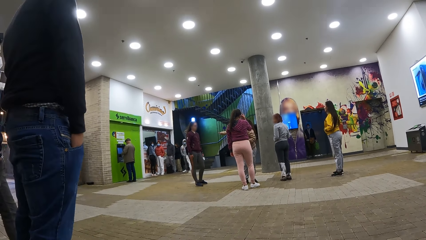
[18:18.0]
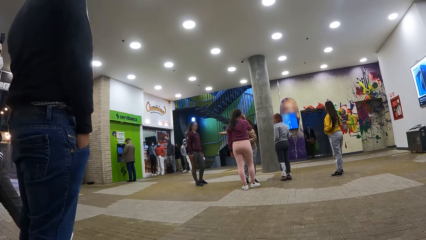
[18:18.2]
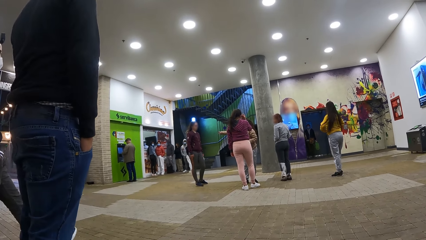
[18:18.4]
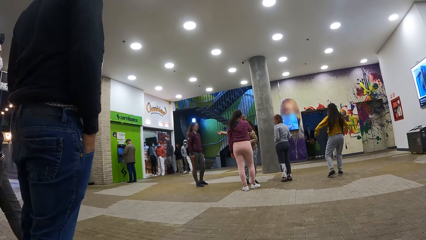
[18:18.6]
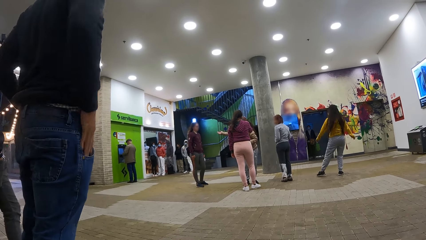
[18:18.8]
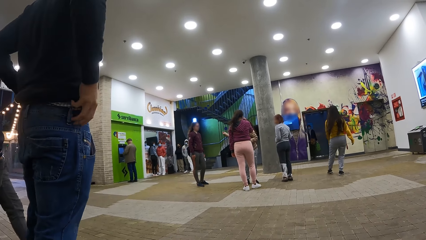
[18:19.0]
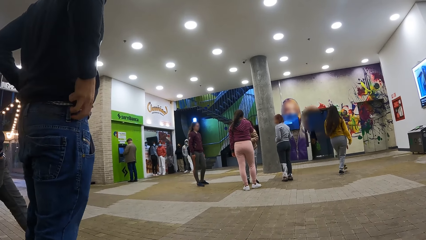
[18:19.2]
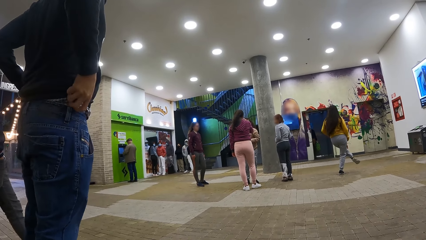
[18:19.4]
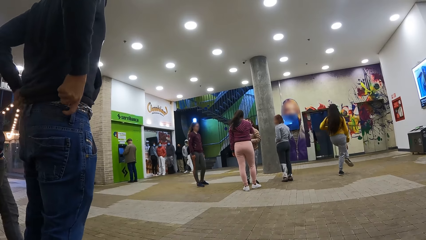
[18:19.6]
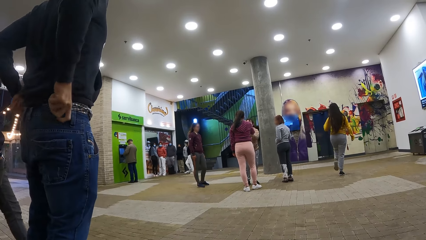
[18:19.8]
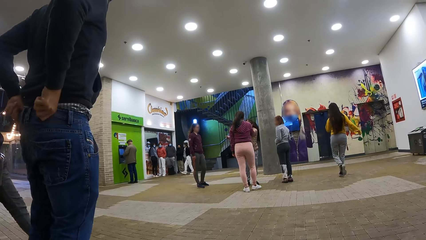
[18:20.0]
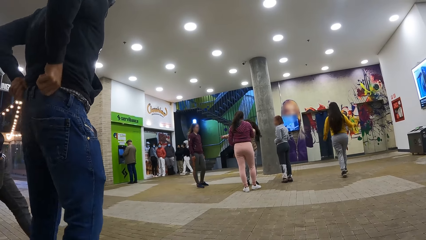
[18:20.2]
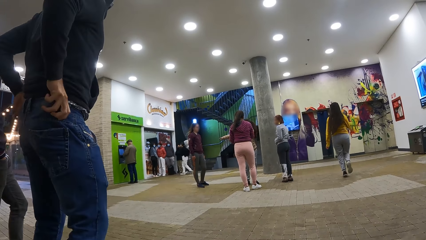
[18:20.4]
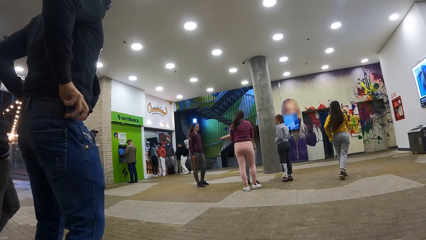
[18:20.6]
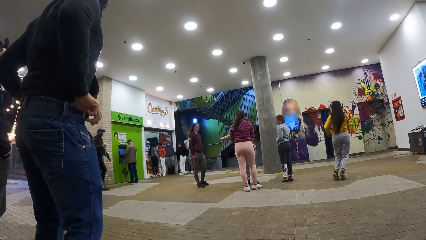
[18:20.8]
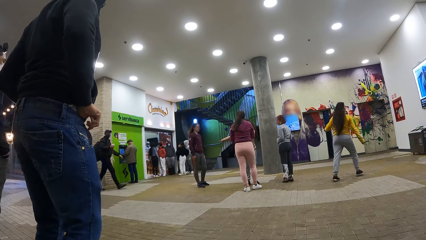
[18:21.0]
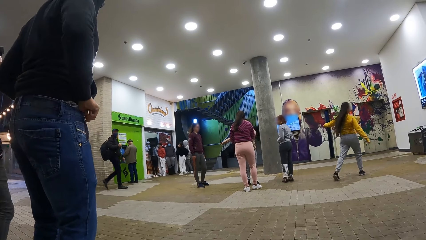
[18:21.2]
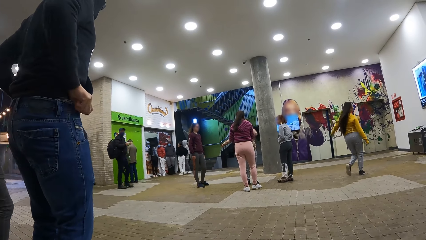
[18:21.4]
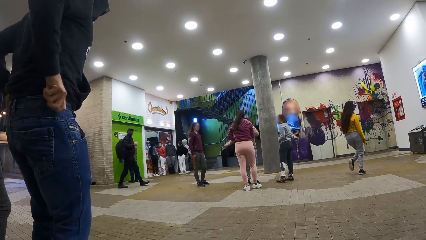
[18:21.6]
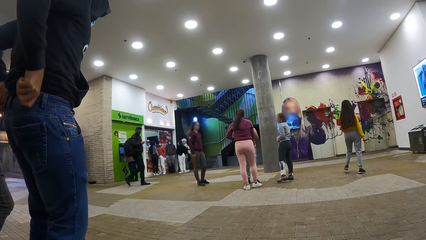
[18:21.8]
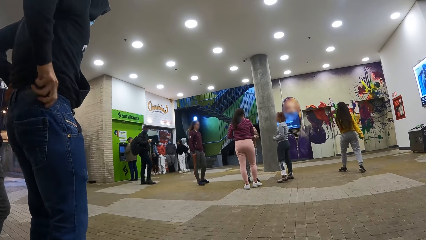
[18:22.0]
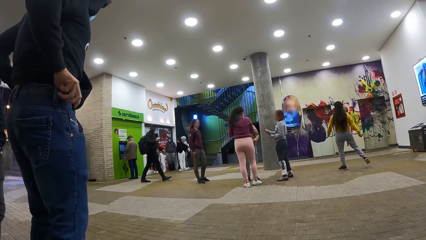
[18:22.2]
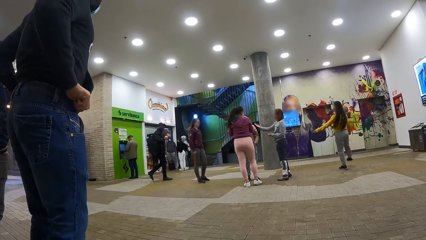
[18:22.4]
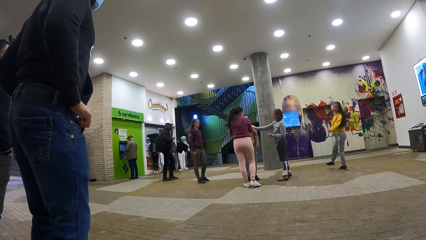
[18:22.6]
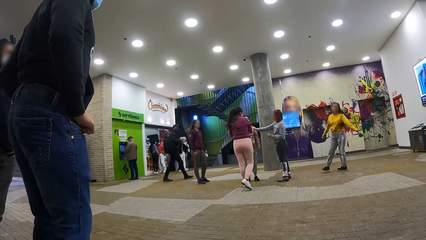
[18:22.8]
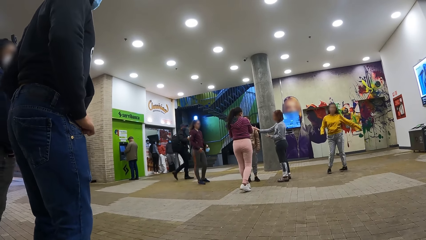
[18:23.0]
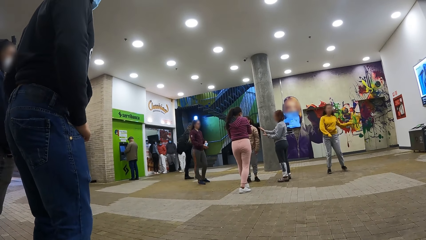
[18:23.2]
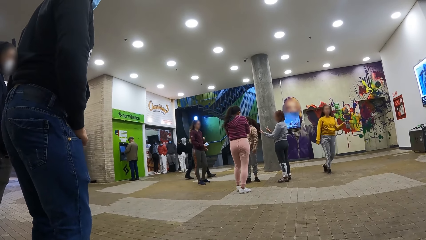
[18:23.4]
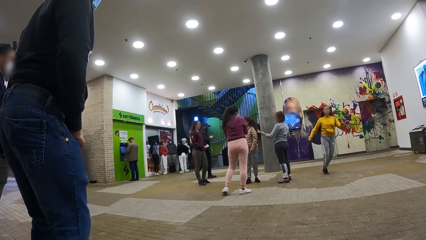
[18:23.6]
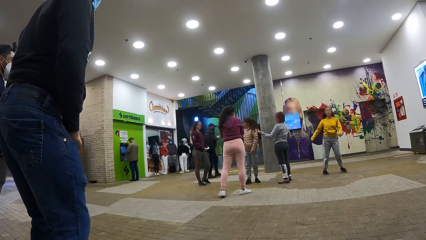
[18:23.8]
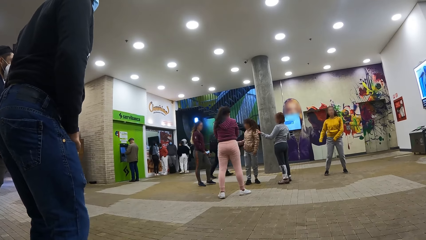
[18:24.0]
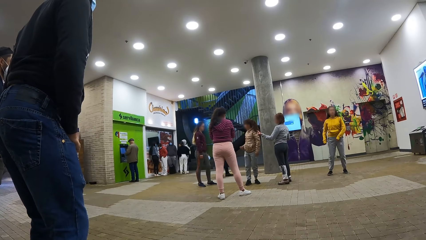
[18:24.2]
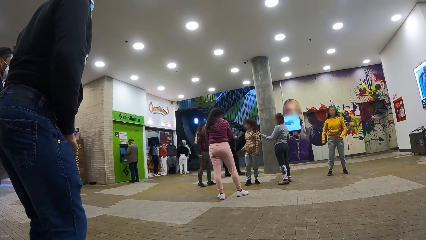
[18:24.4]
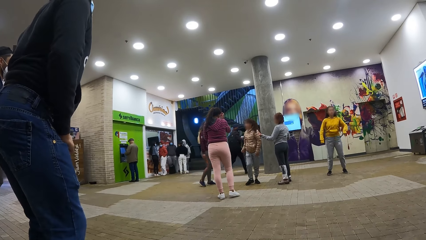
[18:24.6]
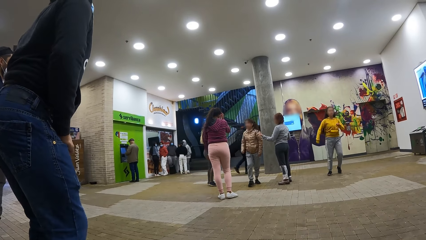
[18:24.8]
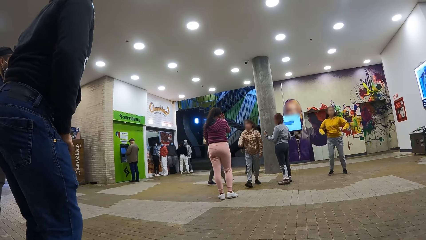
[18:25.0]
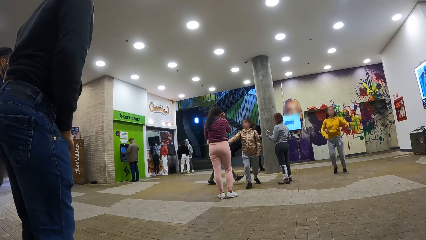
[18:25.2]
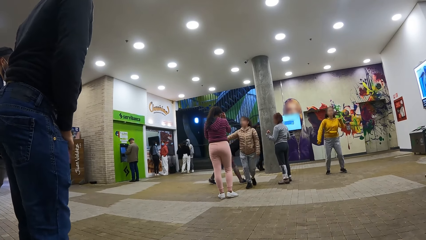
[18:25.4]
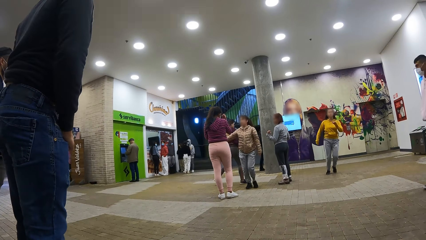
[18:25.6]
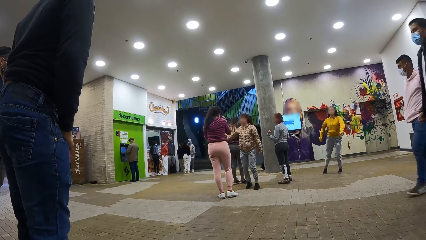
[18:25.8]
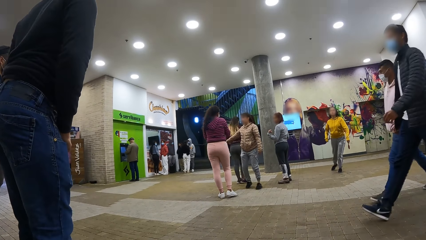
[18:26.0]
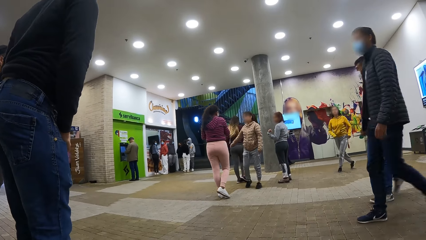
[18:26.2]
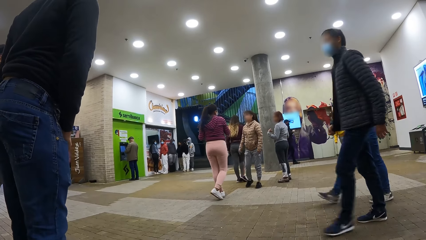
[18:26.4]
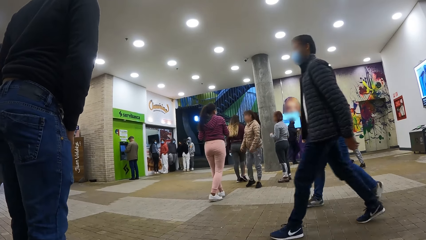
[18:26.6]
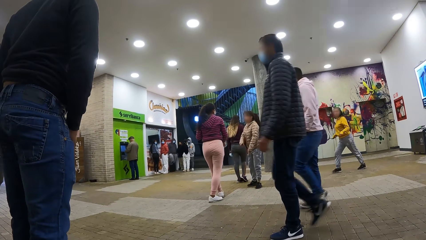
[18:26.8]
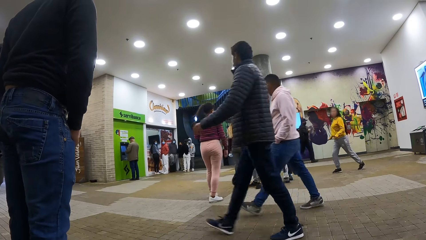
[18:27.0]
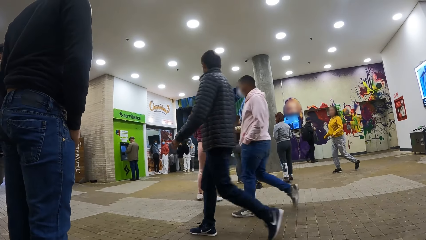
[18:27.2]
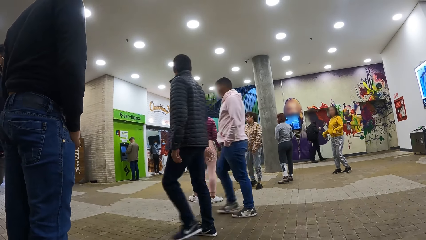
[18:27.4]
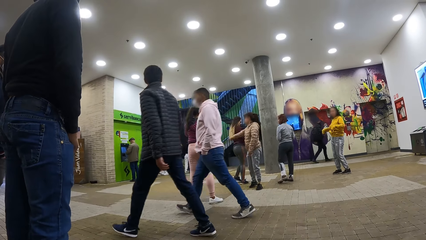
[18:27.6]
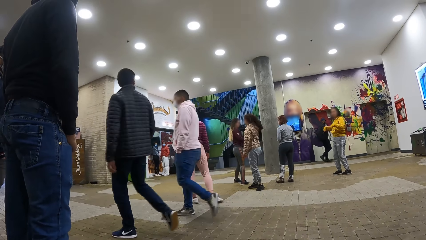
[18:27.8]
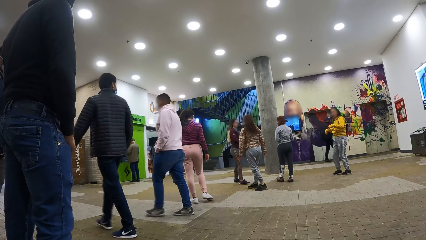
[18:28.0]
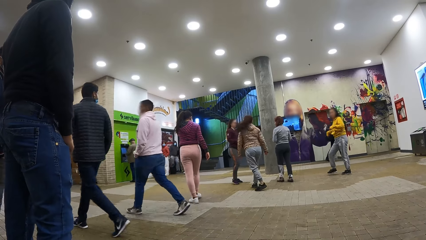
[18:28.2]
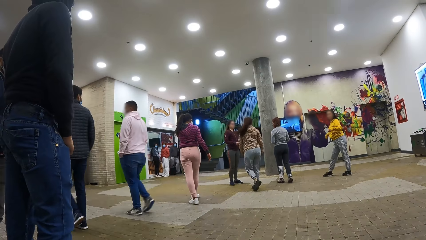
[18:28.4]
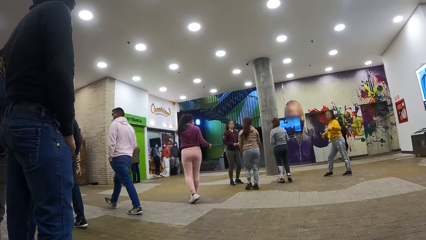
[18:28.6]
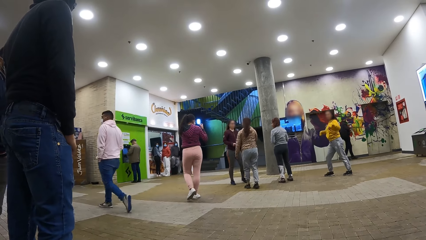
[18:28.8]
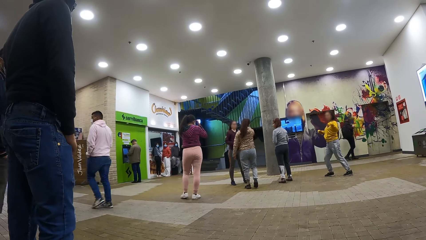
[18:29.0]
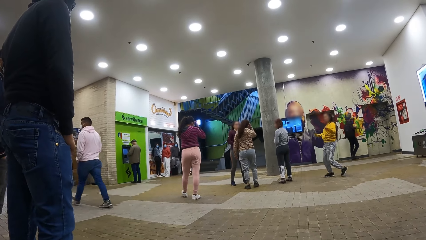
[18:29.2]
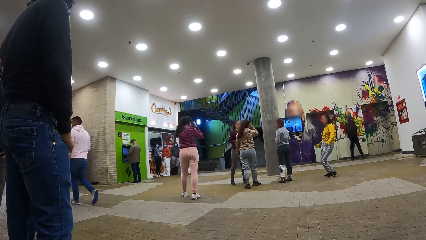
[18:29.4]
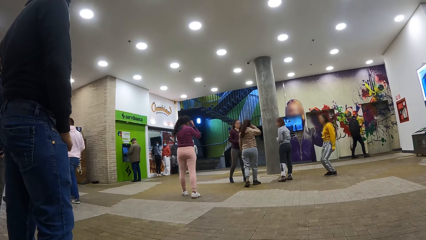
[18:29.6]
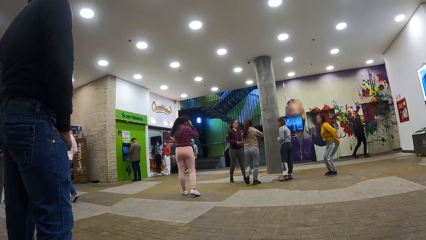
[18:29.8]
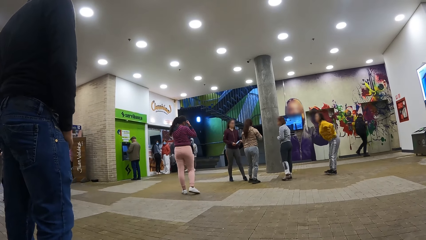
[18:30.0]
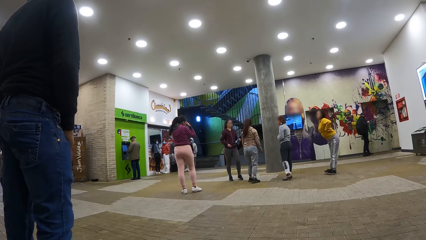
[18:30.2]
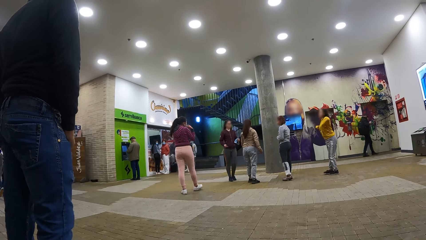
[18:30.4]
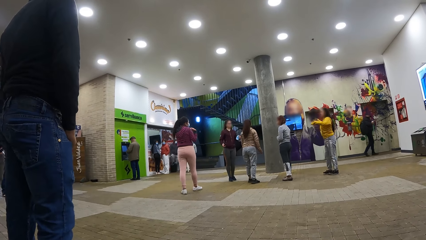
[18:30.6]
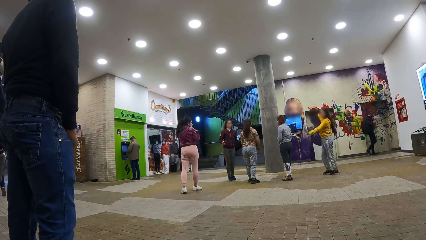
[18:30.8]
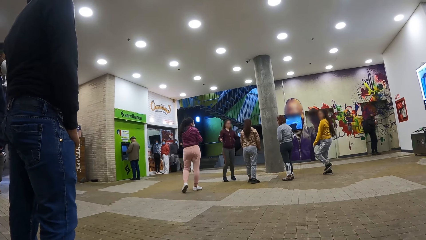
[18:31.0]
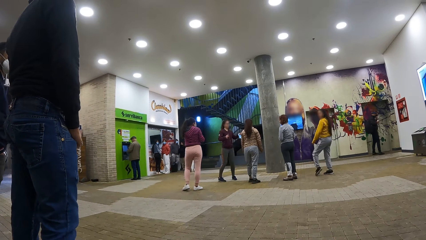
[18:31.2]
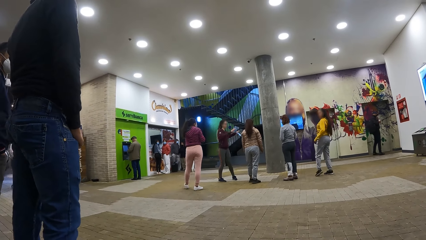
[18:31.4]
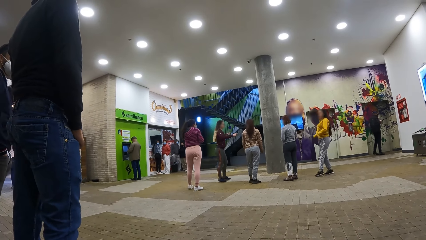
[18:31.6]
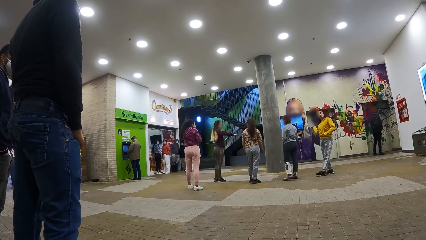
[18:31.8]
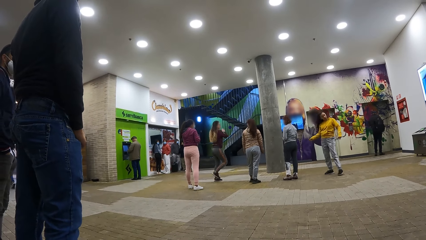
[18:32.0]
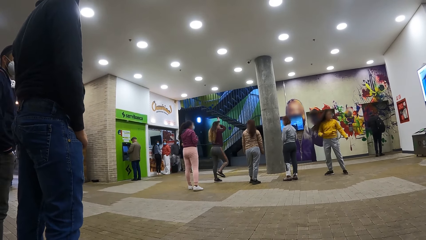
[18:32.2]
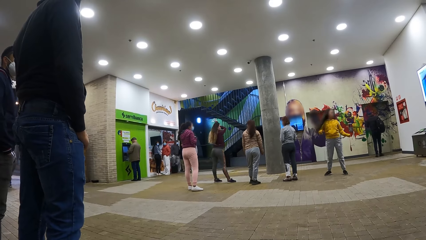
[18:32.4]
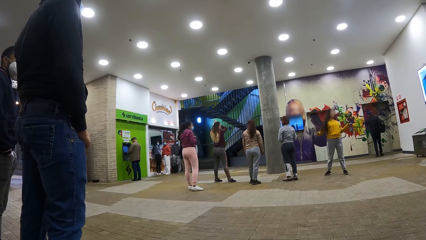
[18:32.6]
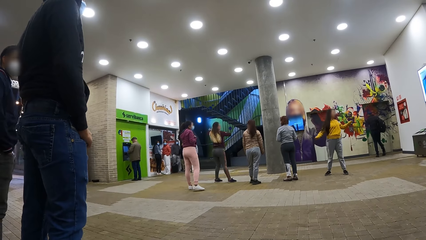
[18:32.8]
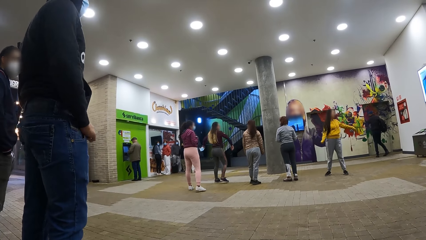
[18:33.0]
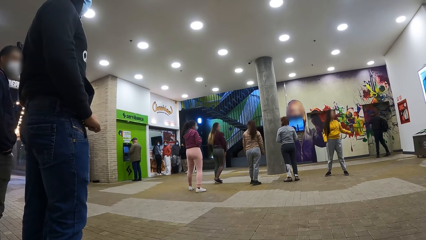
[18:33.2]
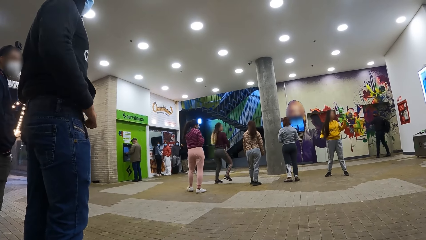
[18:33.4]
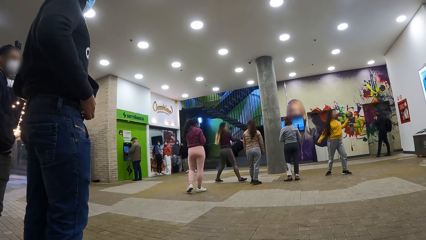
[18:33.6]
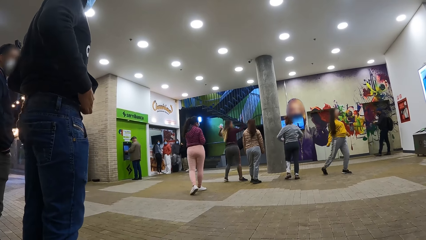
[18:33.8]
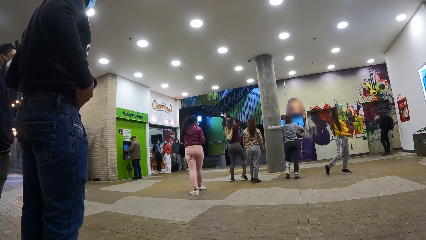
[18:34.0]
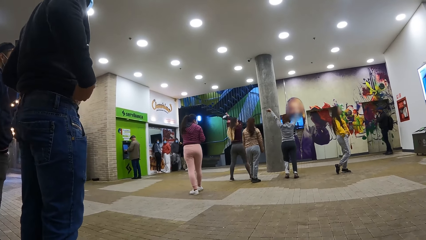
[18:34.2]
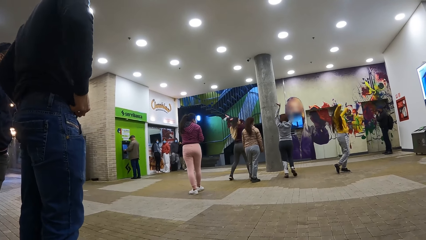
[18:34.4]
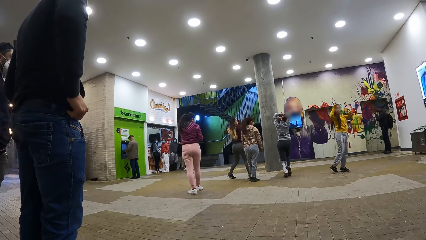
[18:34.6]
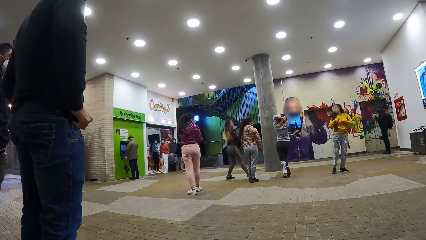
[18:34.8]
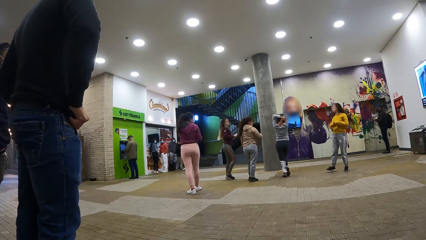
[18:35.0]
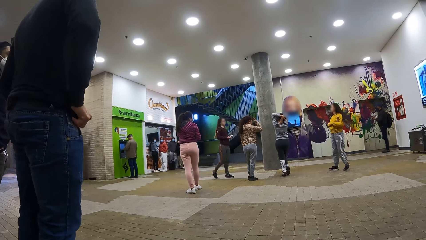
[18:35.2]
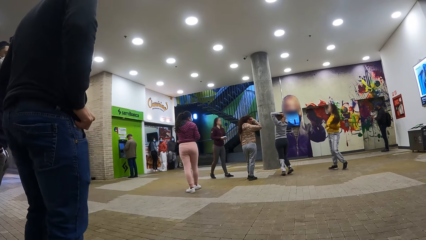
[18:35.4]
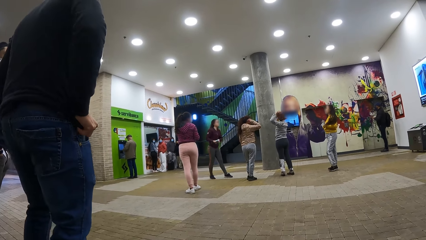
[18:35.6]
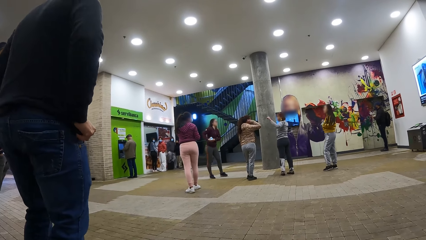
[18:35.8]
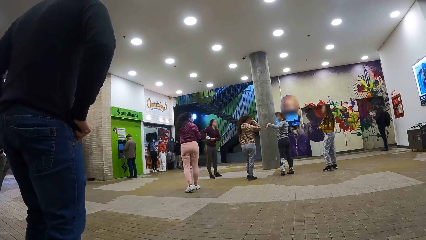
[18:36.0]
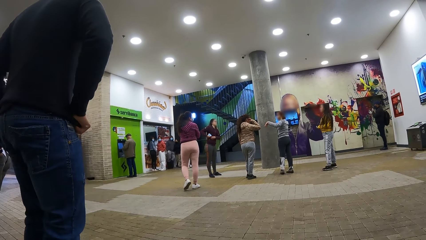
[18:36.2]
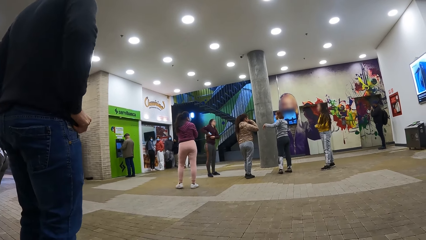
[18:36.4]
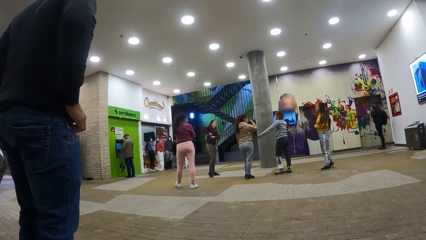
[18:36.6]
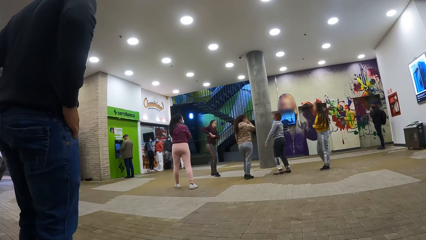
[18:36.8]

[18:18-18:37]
A man pulls up the trouser. The man pulls down the hoodie.
